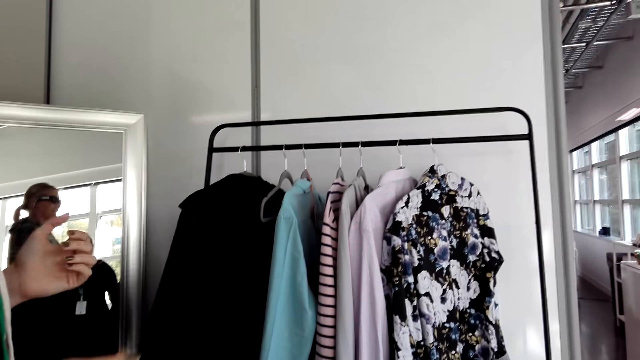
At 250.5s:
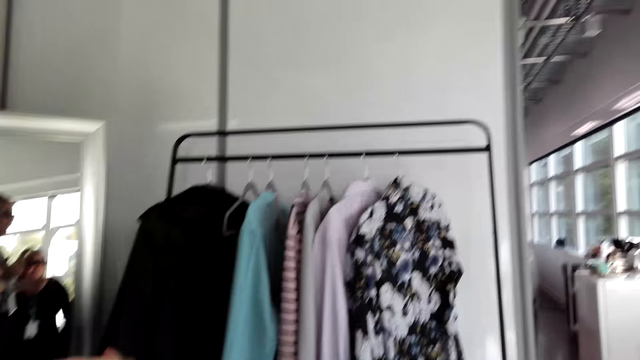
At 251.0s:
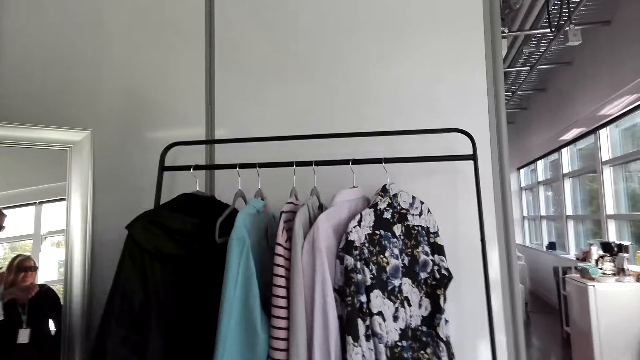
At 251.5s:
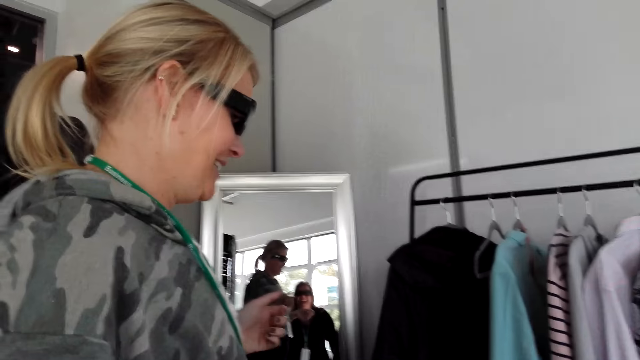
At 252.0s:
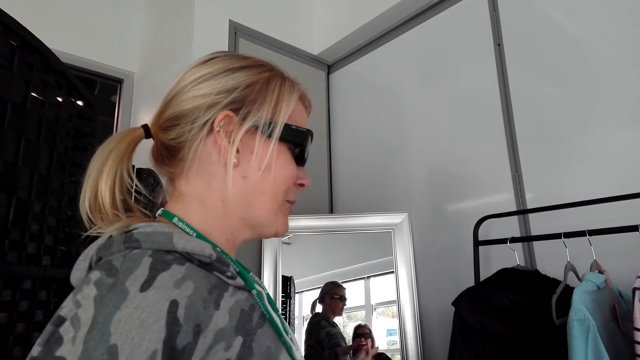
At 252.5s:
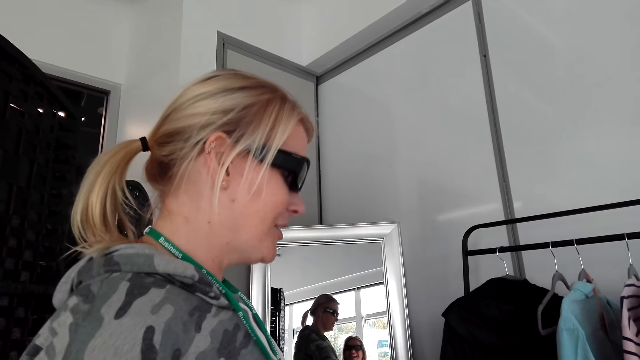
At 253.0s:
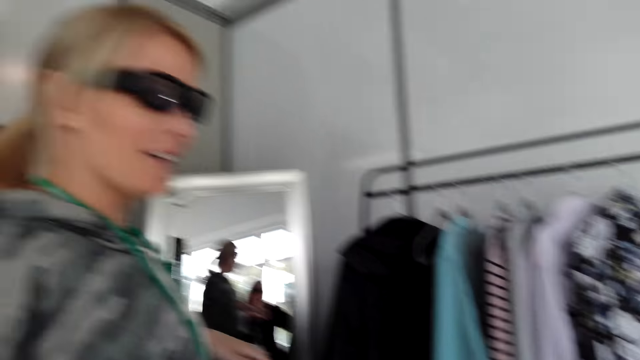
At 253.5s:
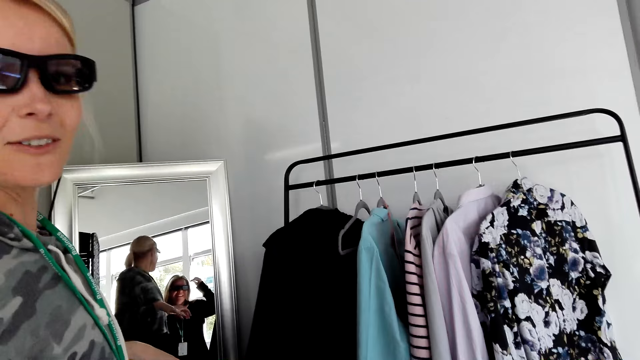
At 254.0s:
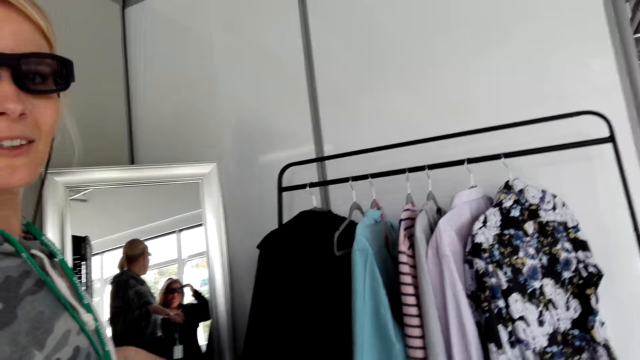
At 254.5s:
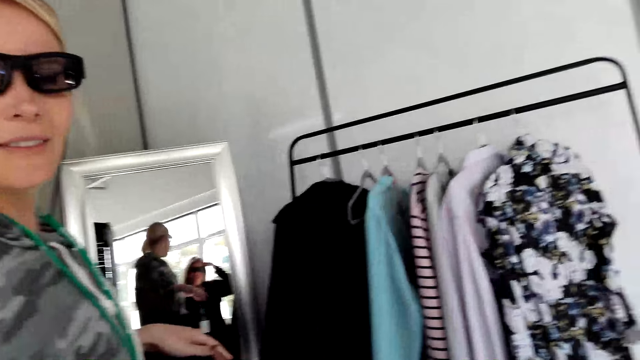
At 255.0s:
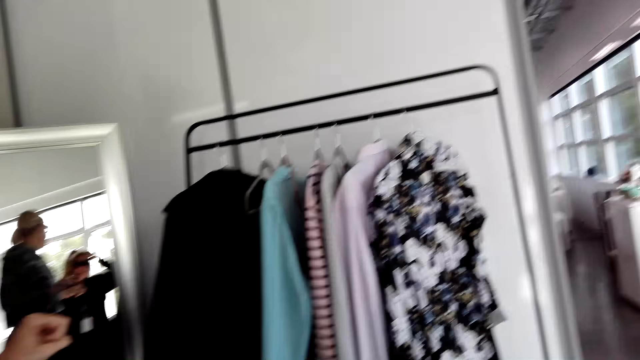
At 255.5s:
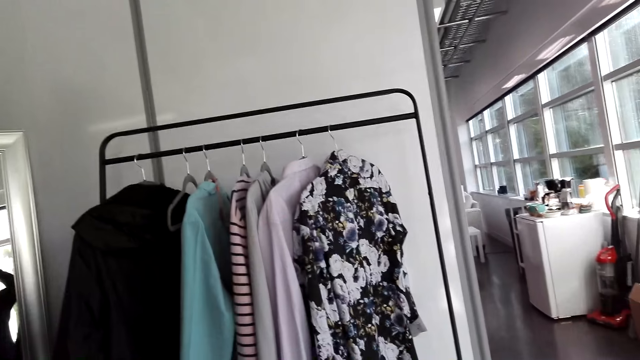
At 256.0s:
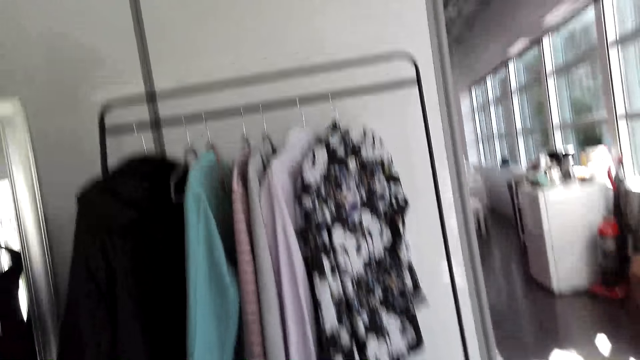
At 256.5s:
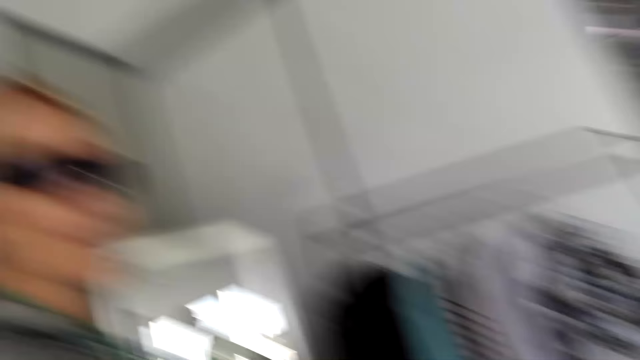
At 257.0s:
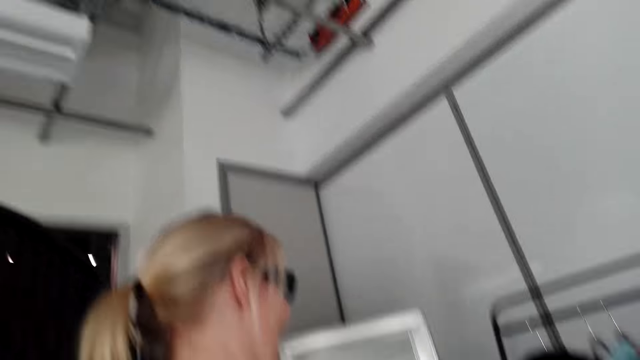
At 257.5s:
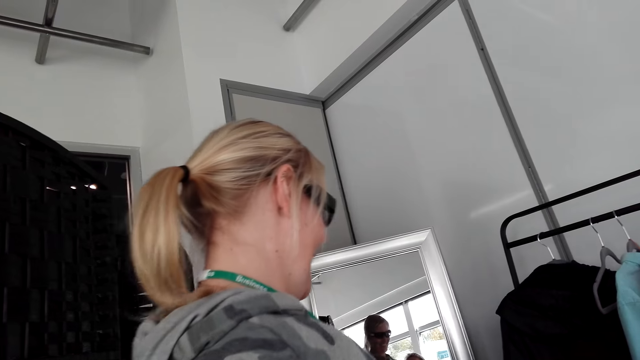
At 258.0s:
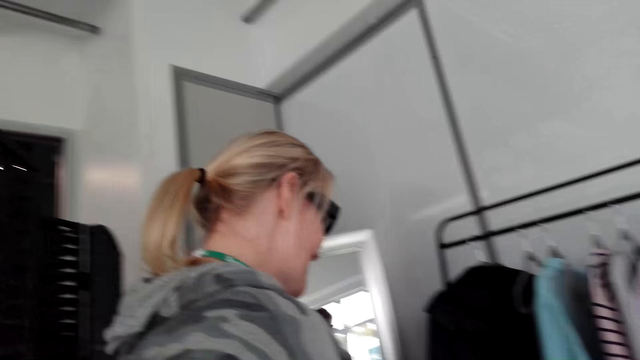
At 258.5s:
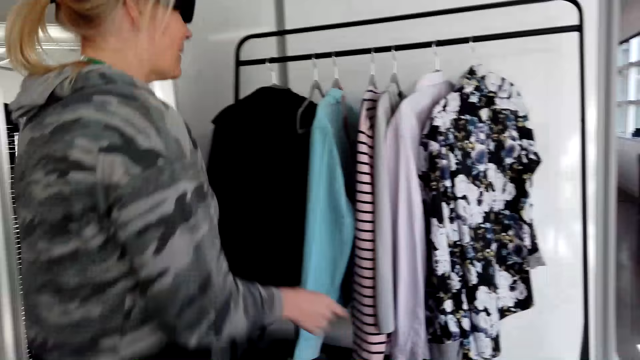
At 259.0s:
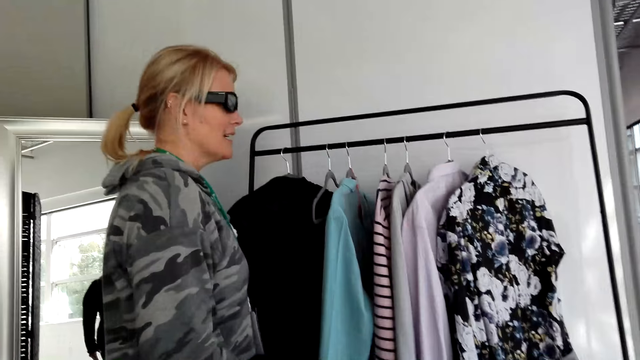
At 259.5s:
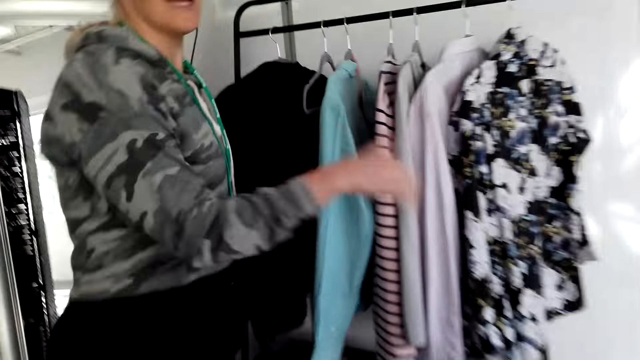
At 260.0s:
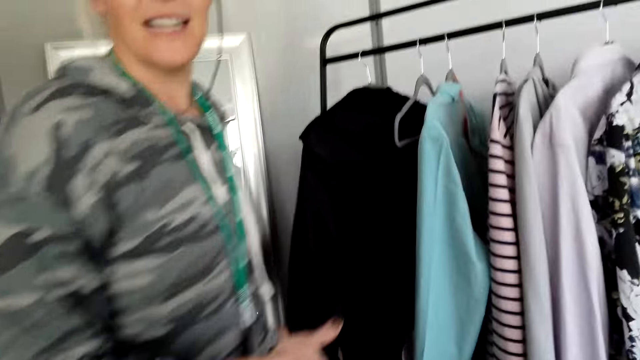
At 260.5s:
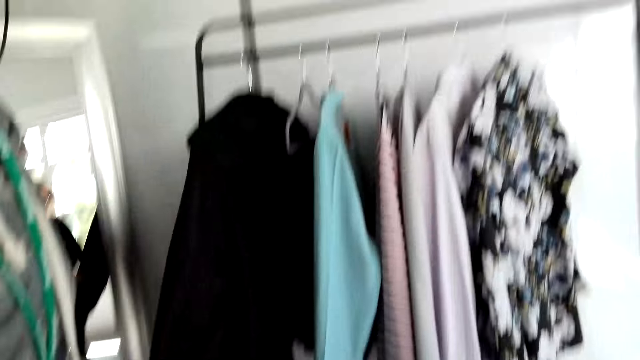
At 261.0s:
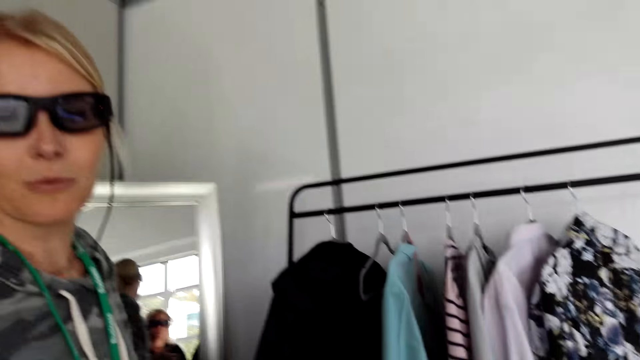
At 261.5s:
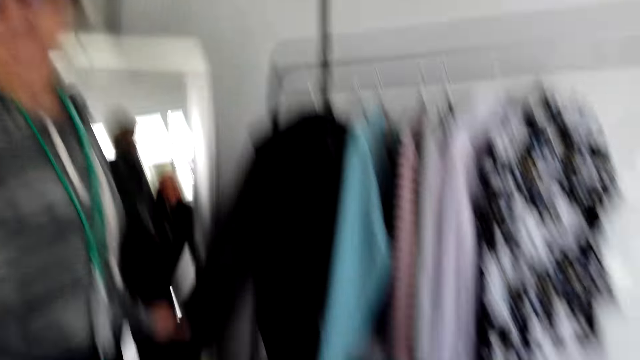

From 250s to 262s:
A person talks. The camera wearer talks. The person talks holding a cloth from the hanger holder.

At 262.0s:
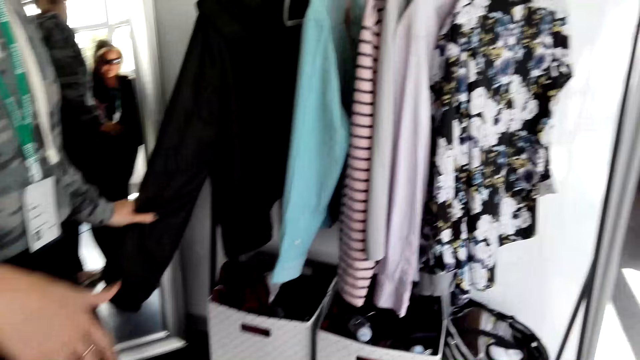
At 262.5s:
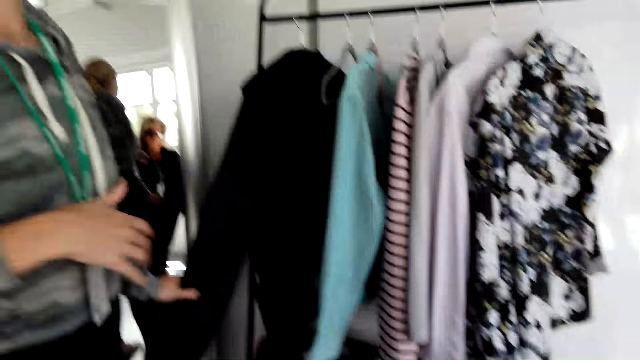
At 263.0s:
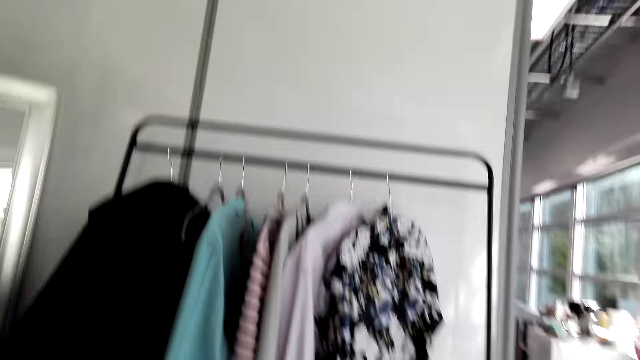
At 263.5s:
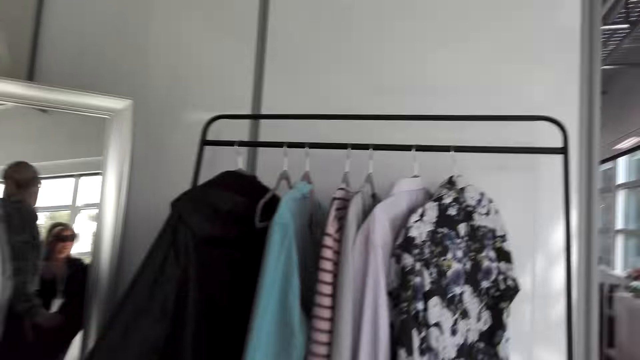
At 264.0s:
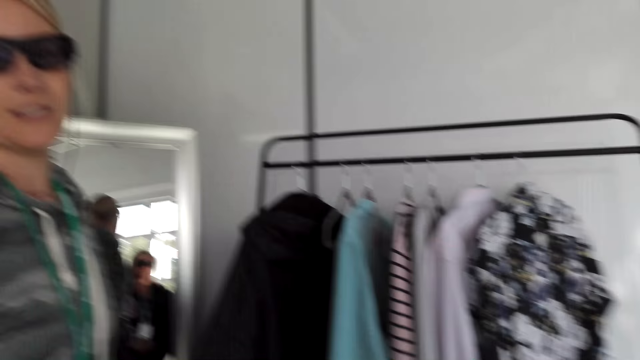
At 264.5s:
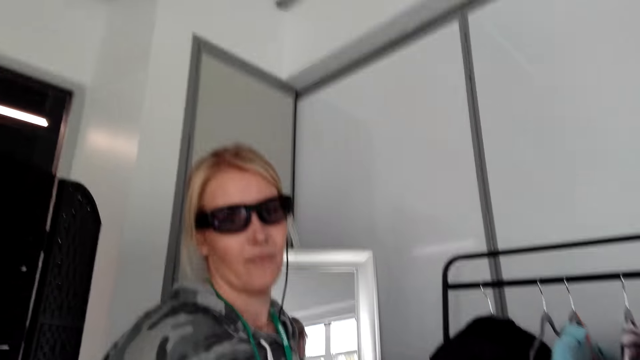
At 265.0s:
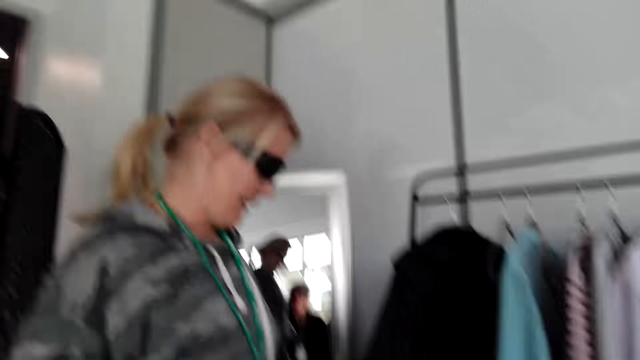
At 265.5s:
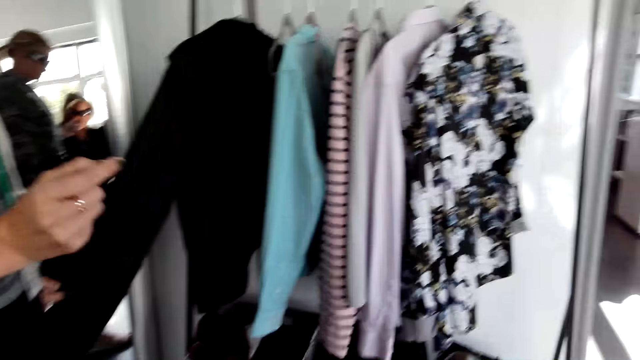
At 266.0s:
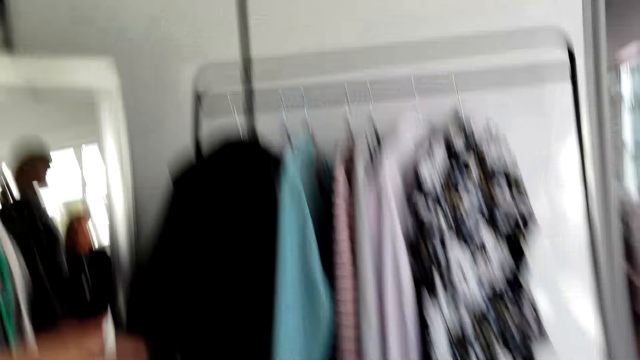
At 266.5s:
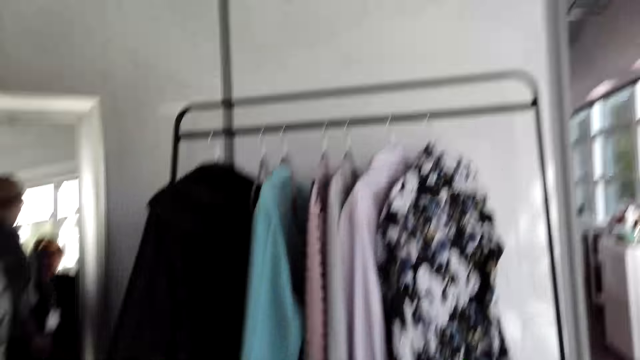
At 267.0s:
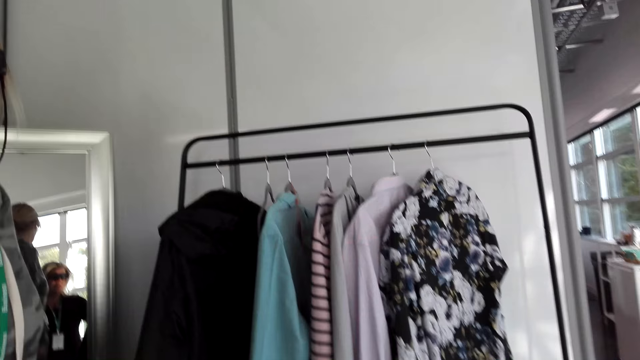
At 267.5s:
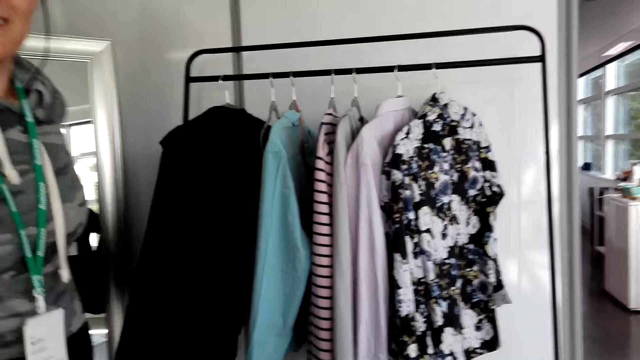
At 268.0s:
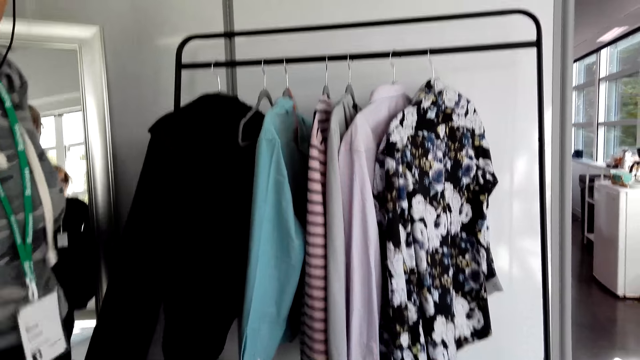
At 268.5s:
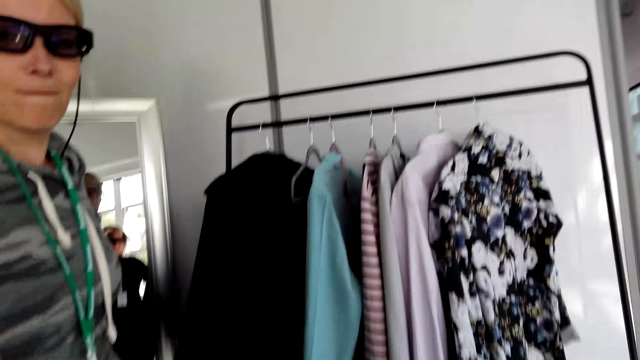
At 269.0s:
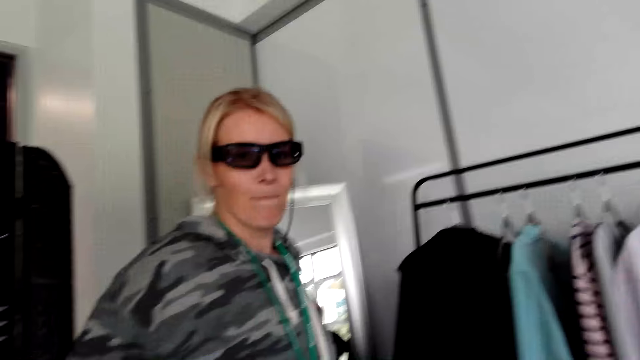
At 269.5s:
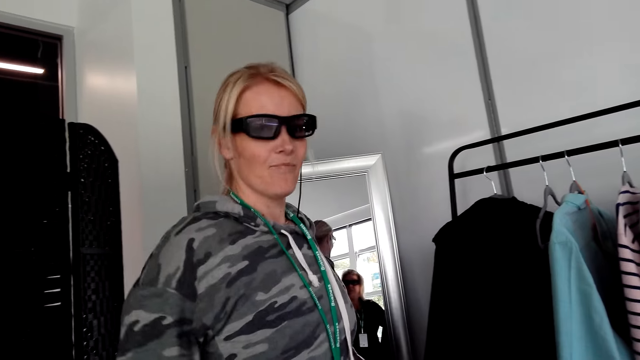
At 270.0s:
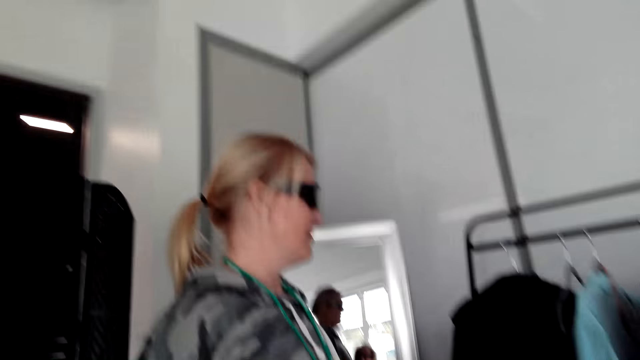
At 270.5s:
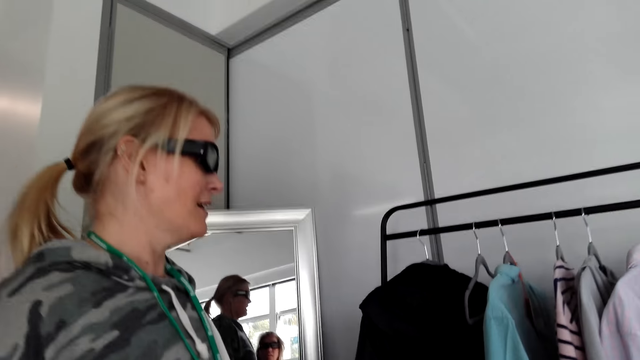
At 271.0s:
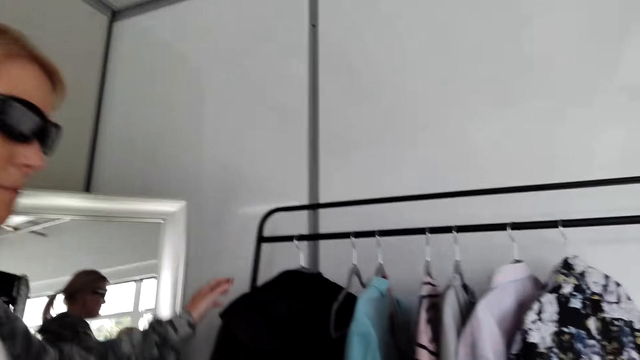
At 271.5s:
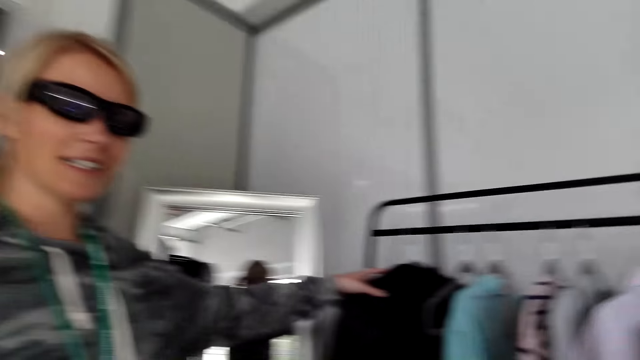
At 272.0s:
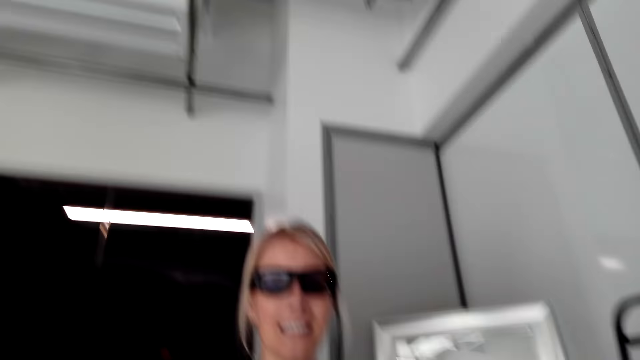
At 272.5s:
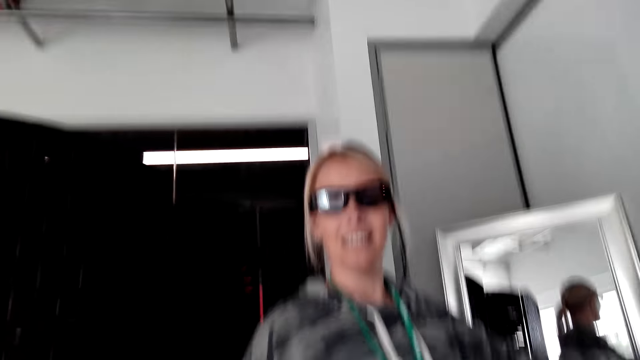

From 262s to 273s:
The camera wearer talks.
